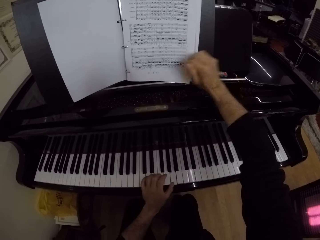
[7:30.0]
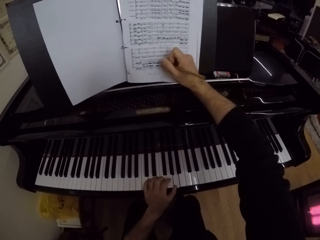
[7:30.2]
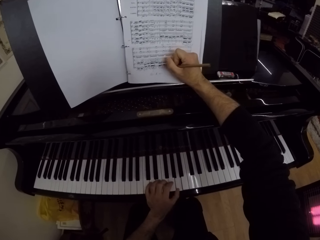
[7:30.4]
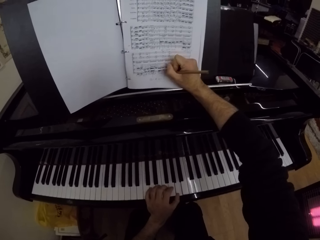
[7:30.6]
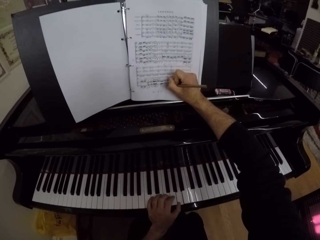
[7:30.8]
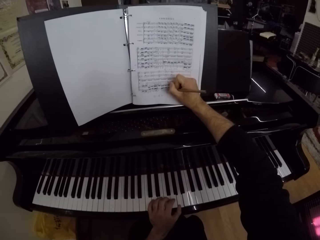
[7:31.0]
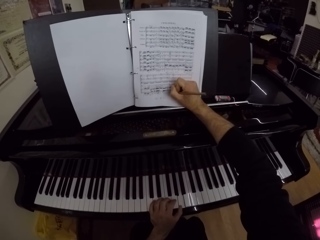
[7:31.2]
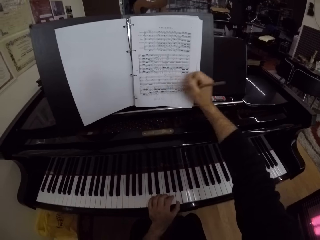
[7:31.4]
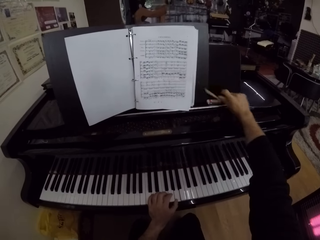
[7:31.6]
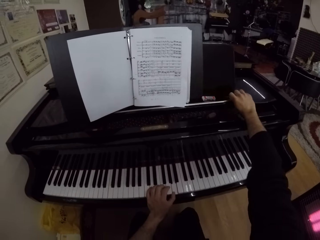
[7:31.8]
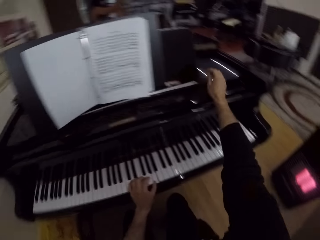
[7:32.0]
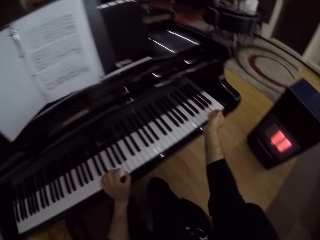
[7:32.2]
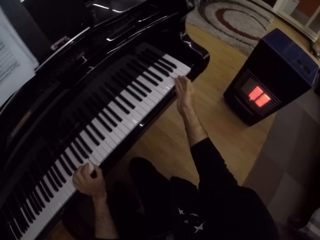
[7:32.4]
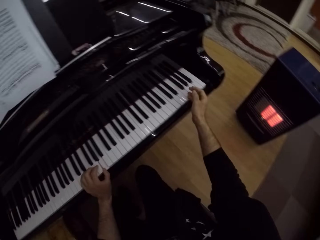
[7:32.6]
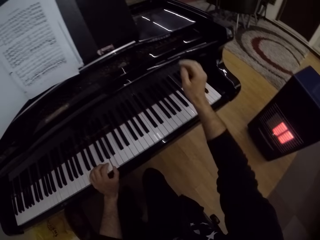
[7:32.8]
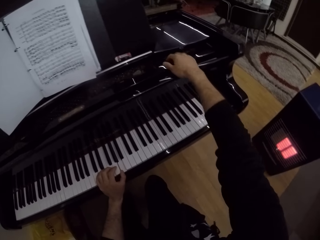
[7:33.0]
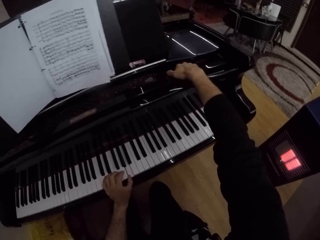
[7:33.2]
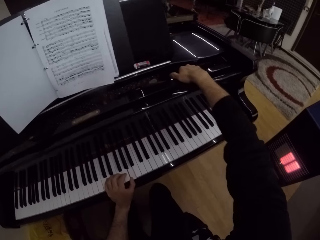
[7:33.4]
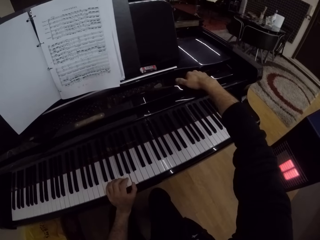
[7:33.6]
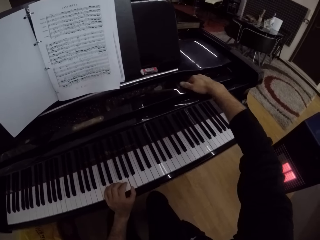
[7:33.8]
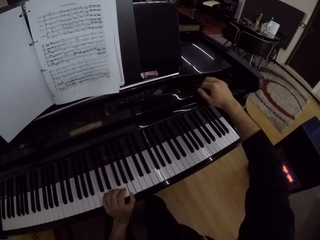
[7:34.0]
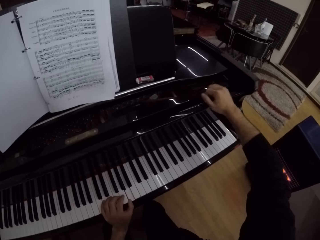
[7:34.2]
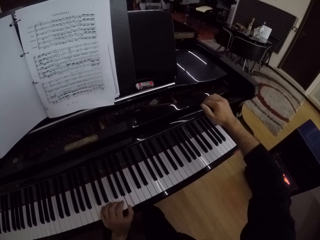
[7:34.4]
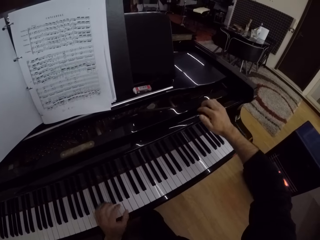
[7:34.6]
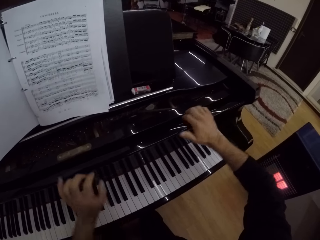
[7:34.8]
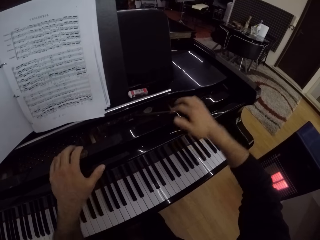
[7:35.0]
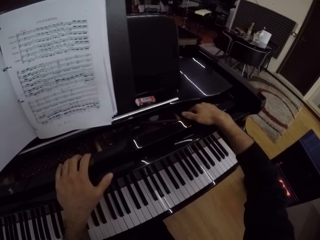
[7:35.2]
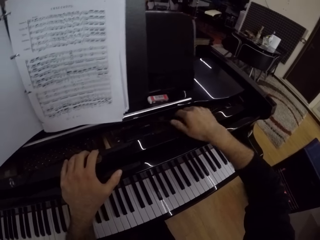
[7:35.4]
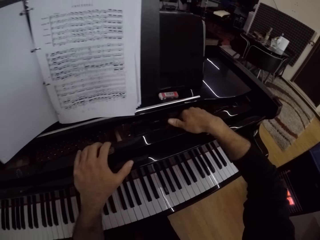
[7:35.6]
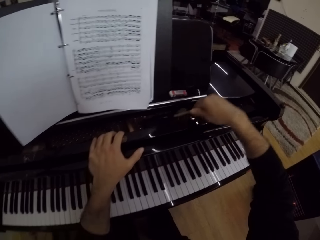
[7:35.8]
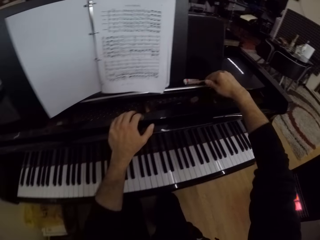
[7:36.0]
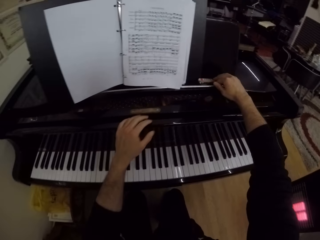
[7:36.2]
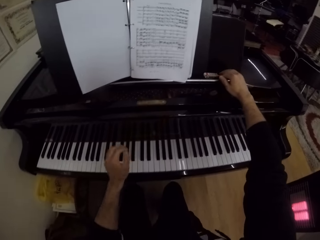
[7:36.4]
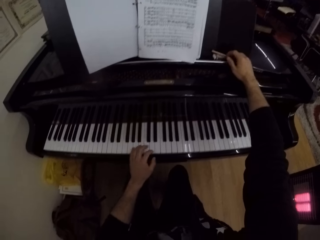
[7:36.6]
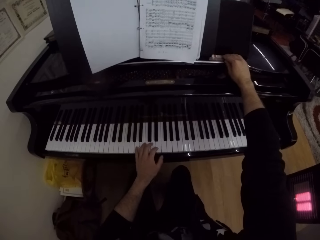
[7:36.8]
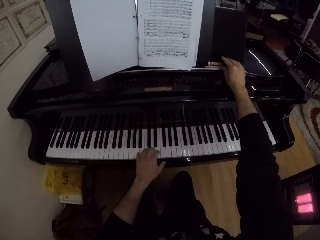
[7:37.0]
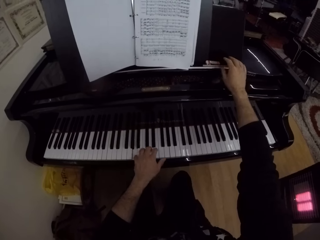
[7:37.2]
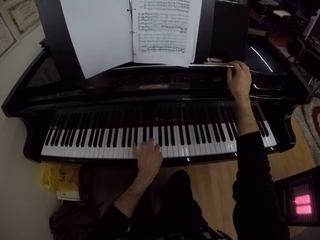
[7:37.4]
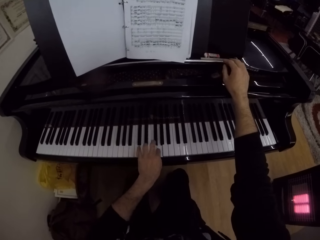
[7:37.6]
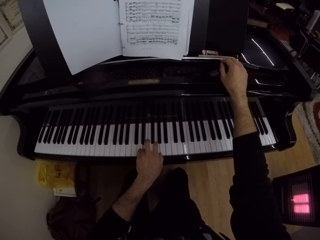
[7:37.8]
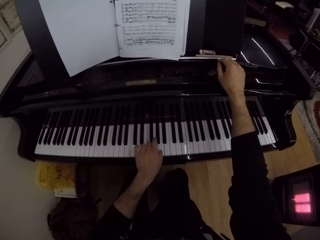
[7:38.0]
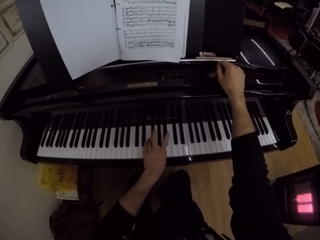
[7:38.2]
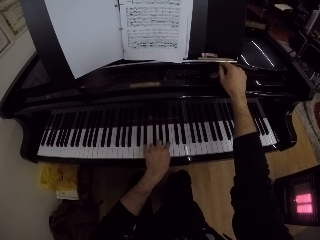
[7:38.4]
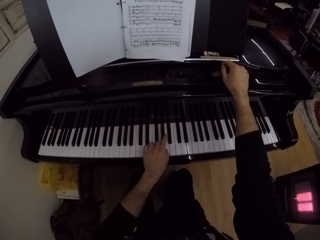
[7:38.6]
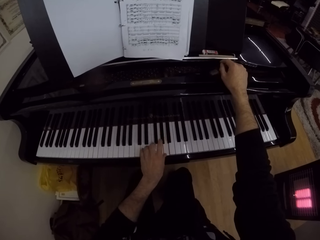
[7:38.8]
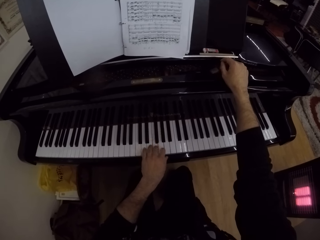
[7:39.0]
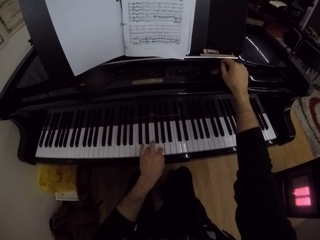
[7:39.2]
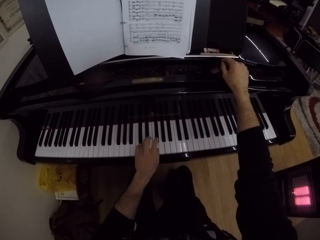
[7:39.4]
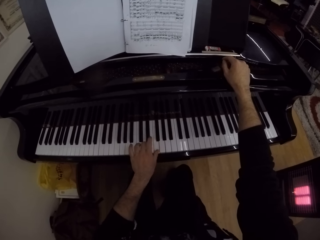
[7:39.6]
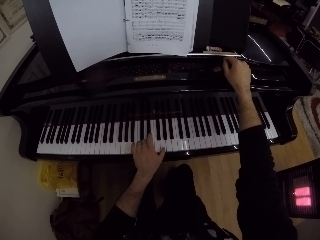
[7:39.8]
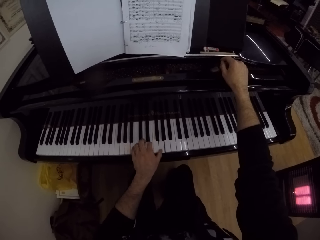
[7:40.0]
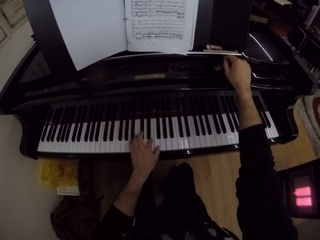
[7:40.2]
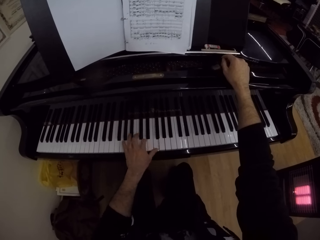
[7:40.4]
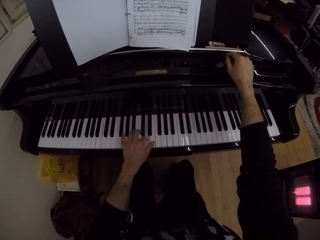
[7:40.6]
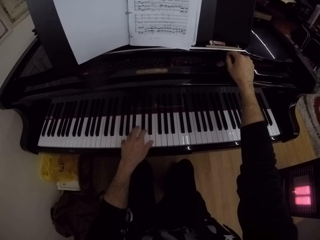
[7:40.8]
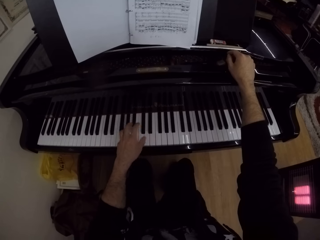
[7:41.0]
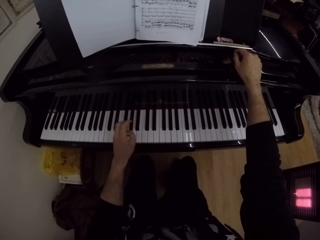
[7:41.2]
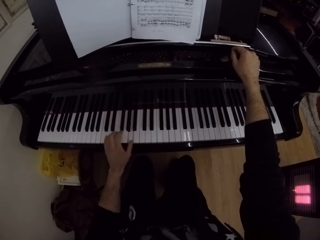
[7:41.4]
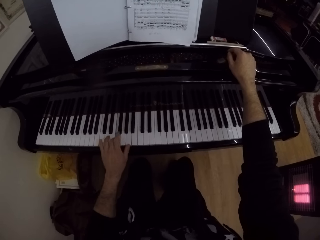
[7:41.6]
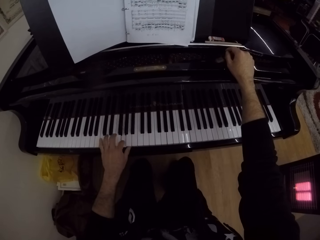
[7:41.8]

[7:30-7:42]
The camera wearer writes on the music book with the pencil in his right hand. He puts the pencil on the music shelf with his right hand. He searches for the pen. He picks the pencil from the stretcher bar of the piano with his right hand. He puts the pencil on the music shelf with his right hand. He plays the piano with his left hand.

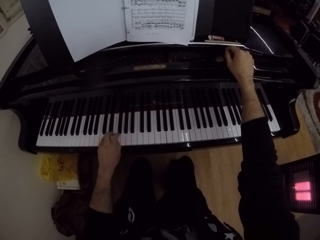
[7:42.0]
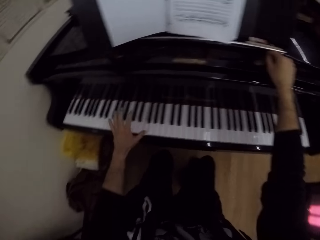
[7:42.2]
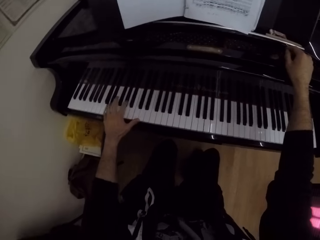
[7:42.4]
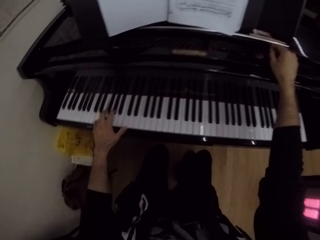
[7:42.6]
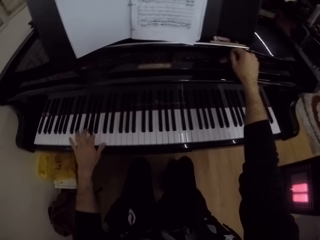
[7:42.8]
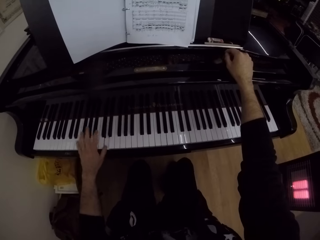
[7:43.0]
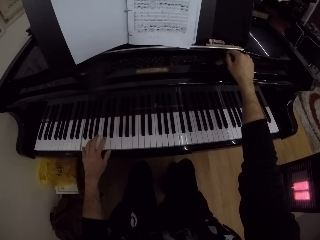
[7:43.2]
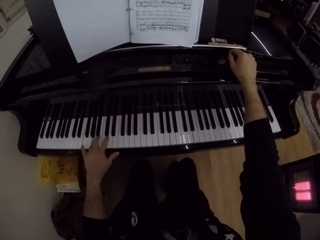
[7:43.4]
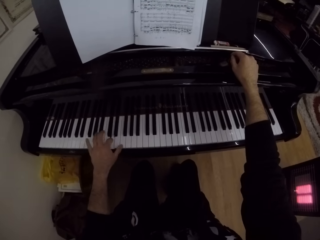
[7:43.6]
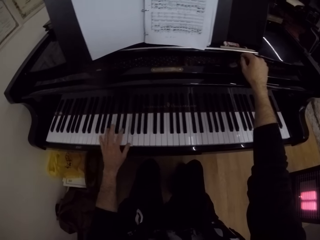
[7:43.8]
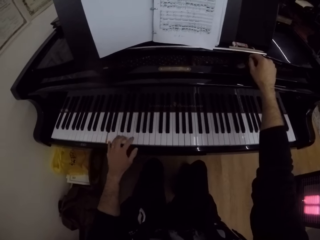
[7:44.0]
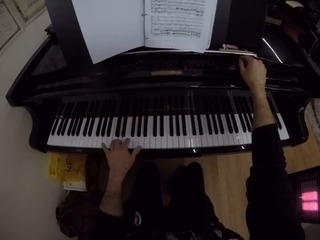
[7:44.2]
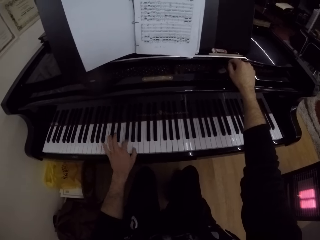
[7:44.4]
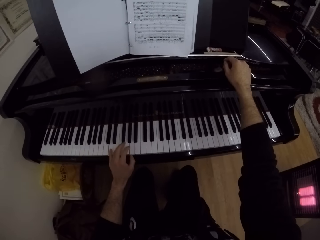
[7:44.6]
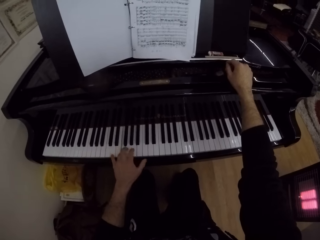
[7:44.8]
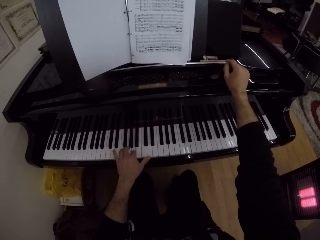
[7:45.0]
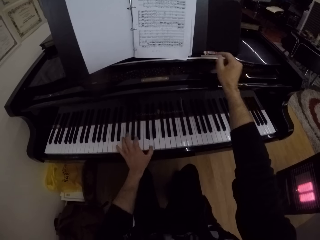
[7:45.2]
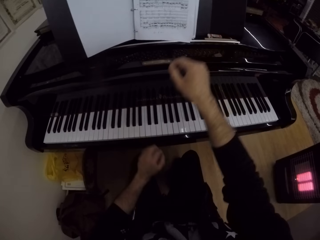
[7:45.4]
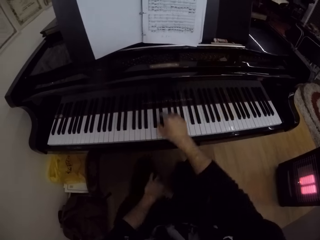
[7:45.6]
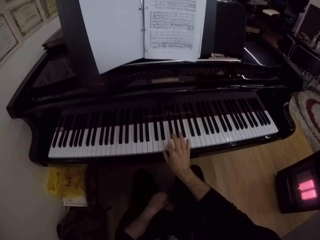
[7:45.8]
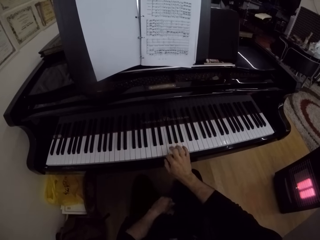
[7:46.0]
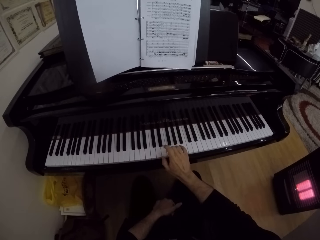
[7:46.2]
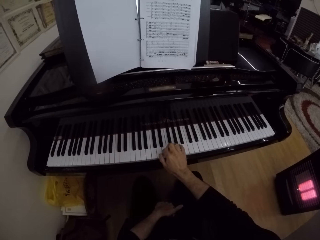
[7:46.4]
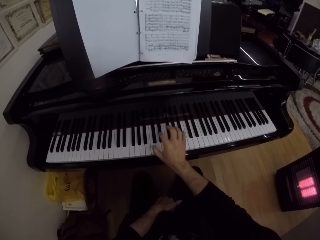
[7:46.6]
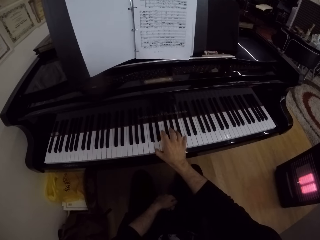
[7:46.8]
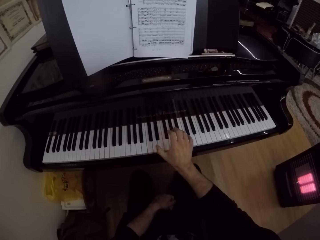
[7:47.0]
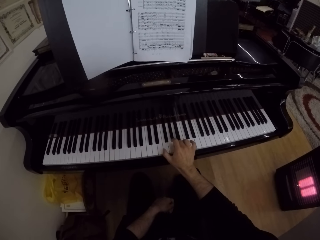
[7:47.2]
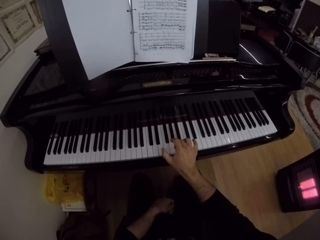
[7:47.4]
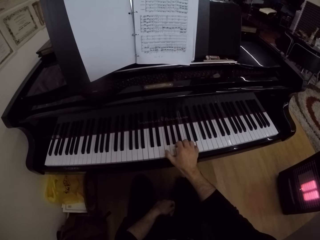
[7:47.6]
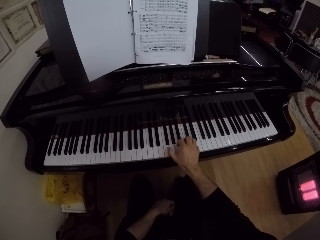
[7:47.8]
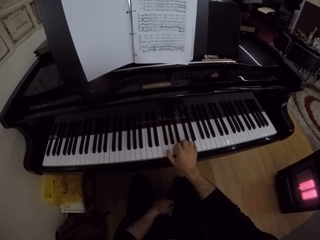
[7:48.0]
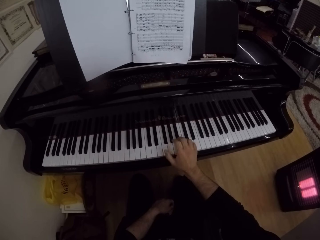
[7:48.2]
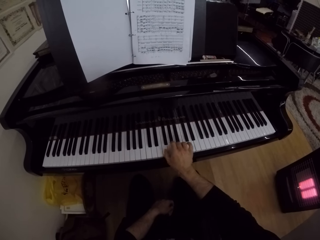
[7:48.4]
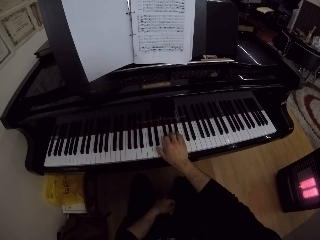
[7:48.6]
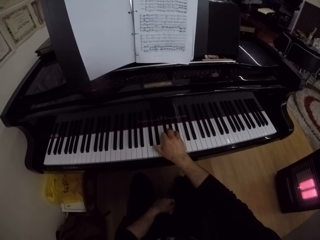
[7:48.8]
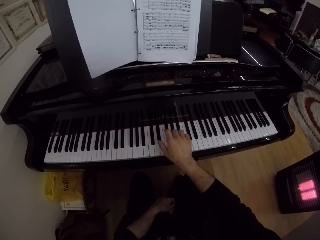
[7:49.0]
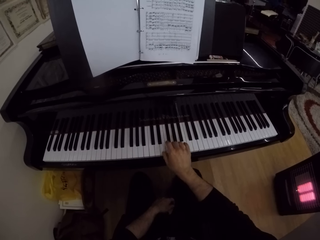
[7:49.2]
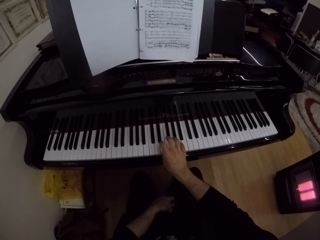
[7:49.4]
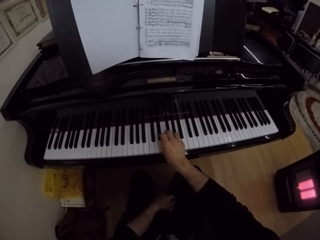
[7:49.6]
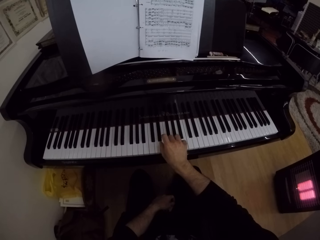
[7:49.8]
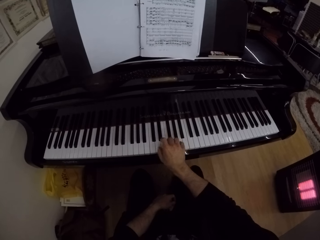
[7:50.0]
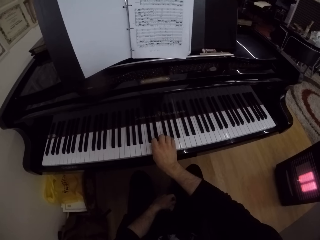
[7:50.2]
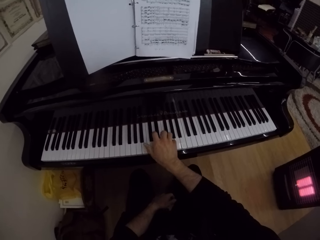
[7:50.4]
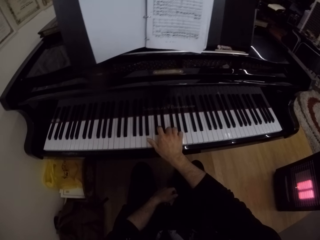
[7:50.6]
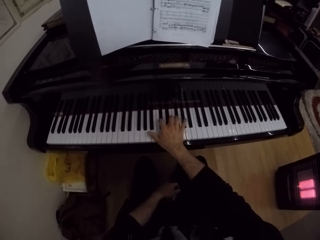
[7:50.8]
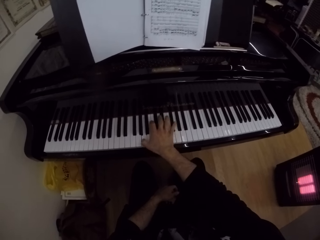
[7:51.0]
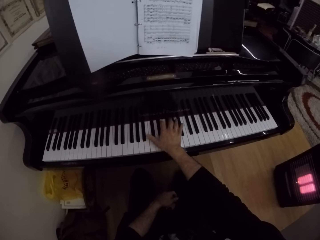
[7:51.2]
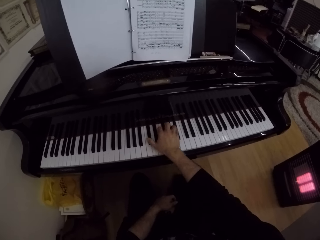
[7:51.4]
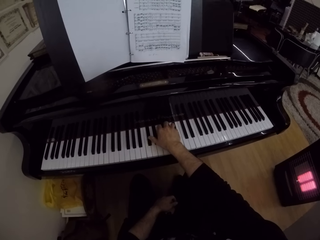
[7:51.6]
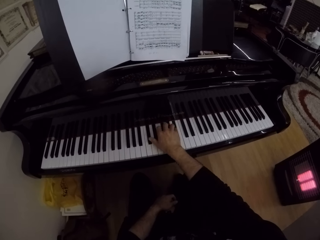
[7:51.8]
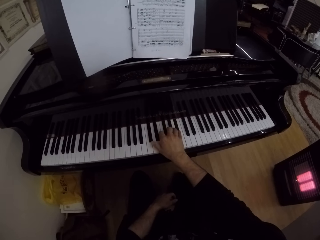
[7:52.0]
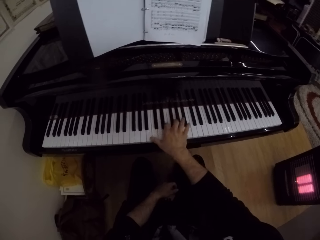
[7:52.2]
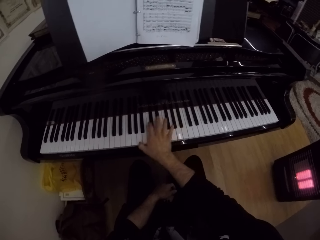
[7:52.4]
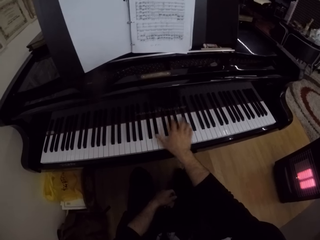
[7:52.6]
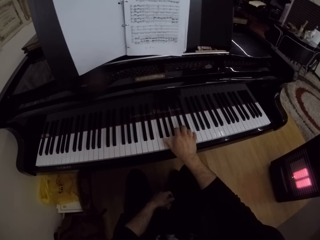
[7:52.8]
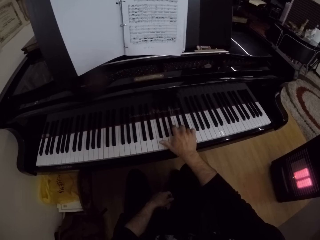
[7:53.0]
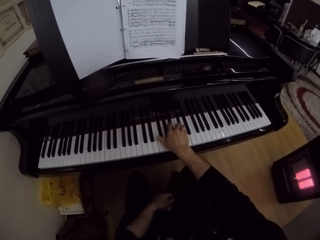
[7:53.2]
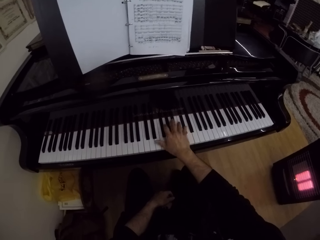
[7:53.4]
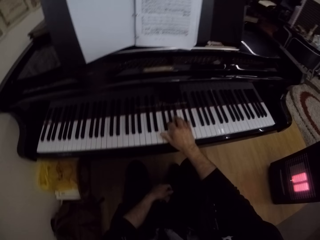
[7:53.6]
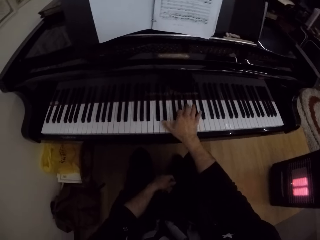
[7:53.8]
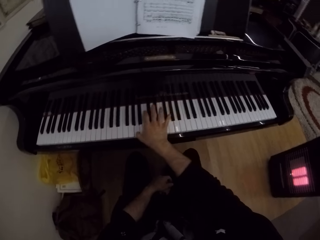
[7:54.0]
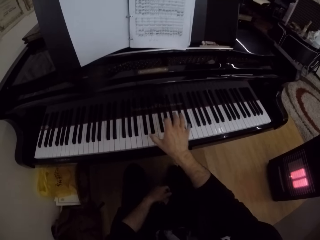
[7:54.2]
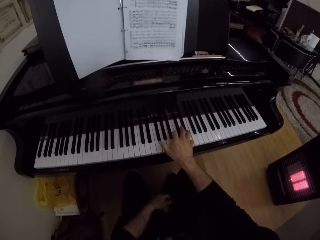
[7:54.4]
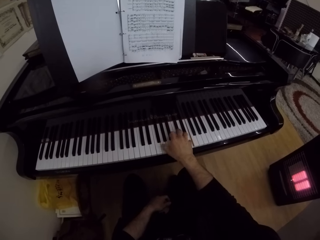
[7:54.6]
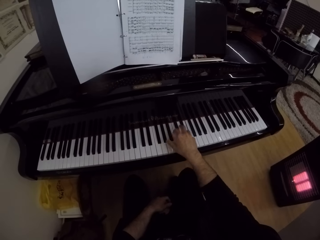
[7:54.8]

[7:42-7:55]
The camera wearer plays the piano with his right hand.
